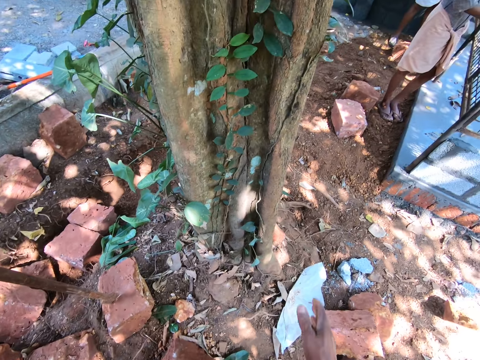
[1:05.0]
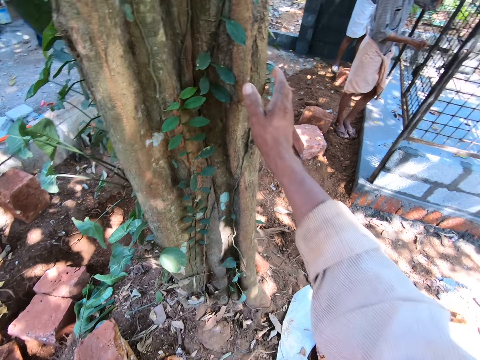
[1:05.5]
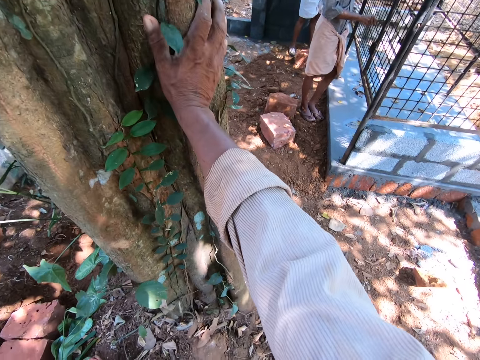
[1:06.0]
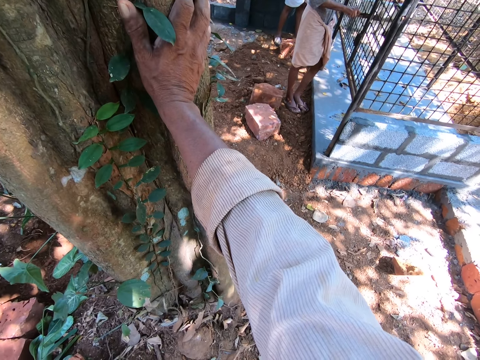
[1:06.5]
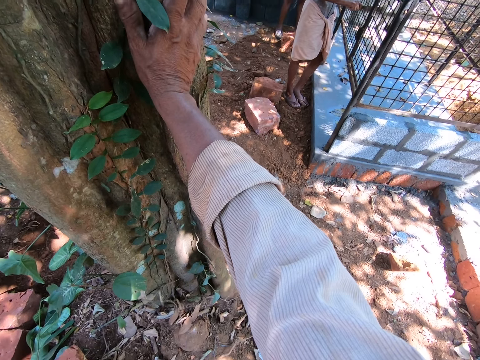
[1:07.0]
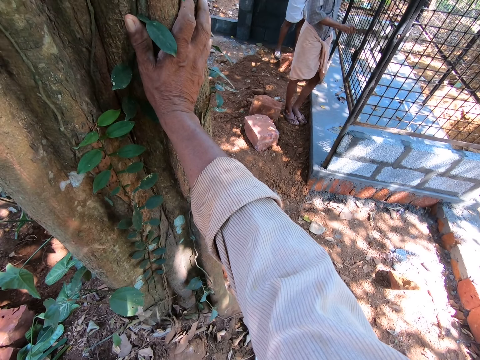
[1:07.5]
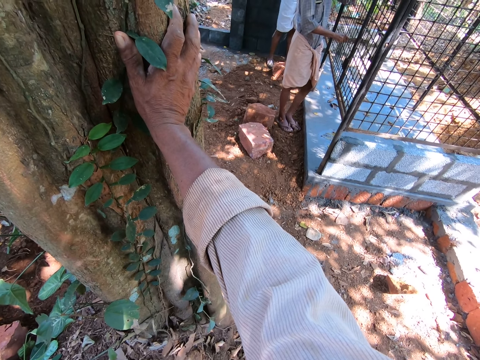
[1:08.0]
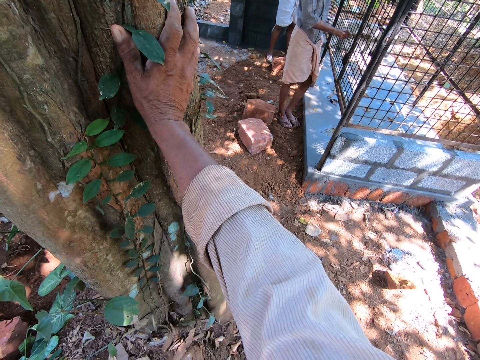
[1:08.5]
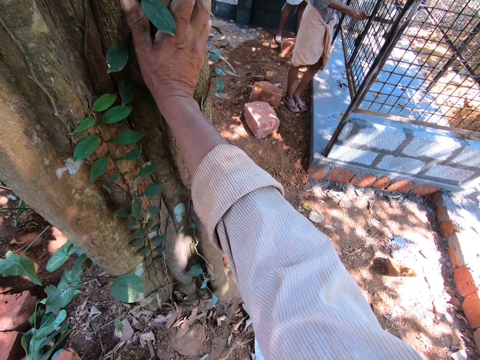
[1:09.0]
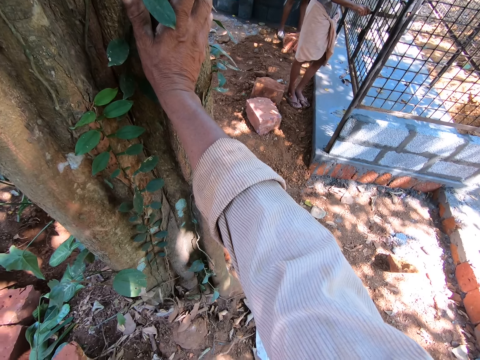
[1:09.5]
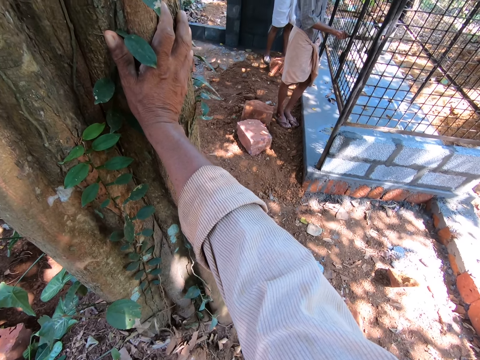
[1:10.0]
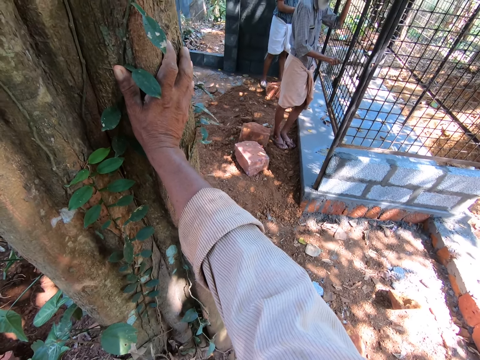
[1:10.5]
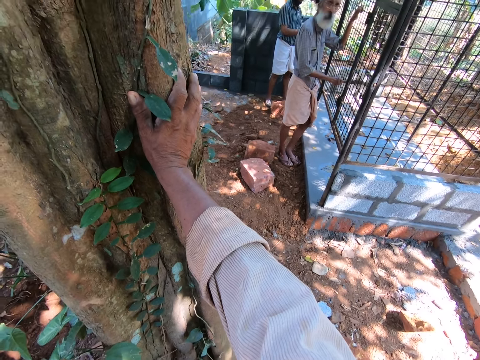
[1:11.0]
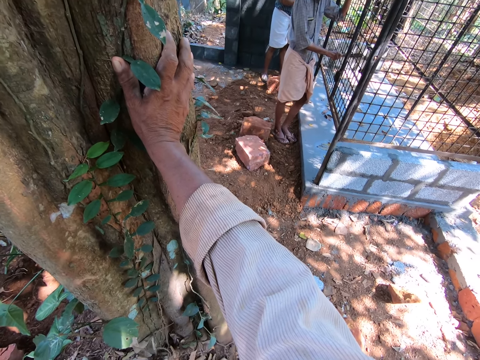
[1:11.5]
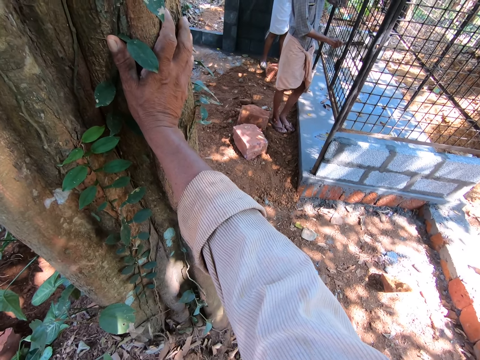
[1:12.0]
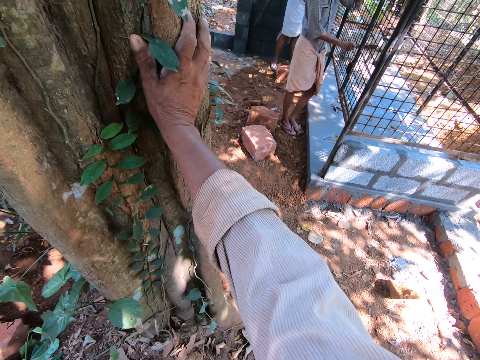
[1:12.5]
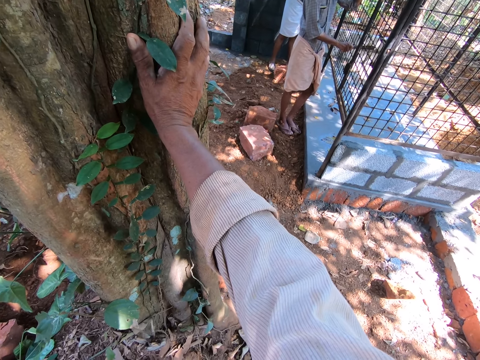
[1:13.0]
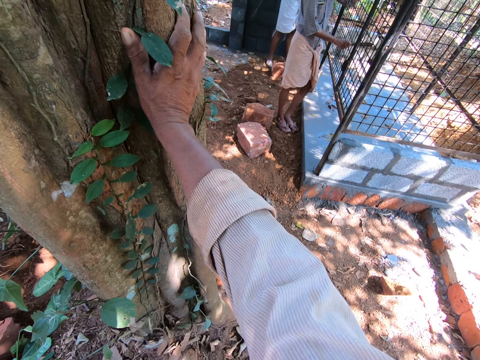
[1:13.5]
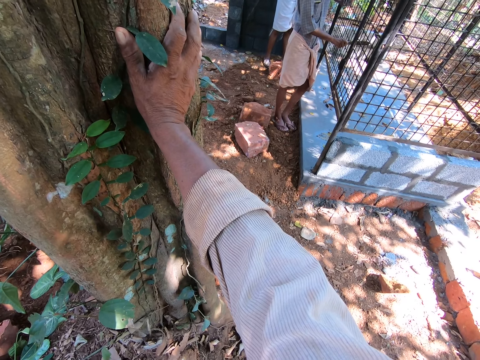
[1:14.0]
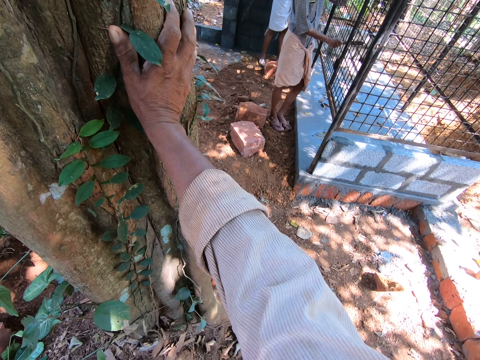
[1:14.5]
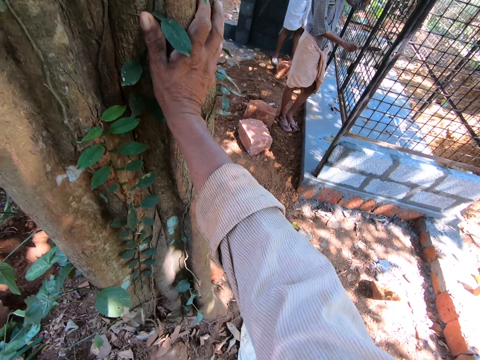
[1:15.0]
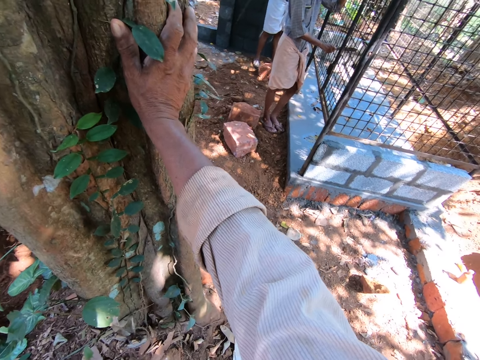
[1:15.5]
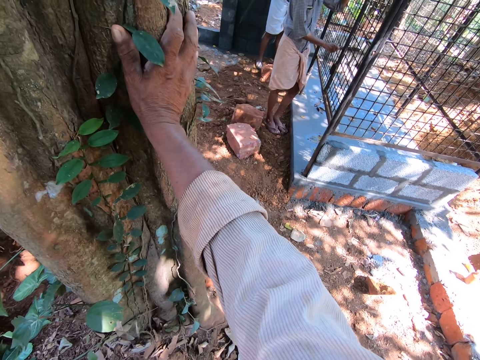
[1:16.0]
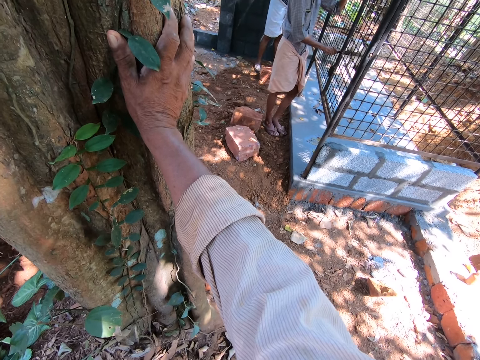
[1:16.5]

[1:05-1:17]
The camera wearer places his right hand on a tree. He holds the tree with the right hand.

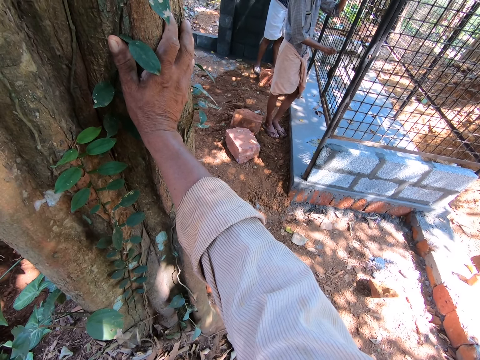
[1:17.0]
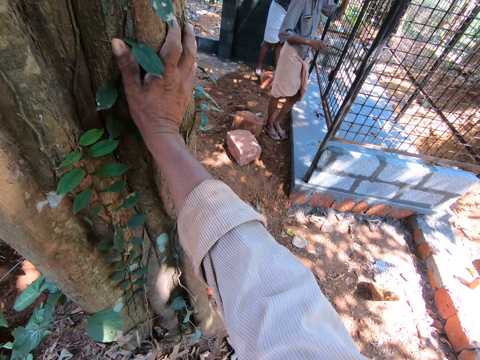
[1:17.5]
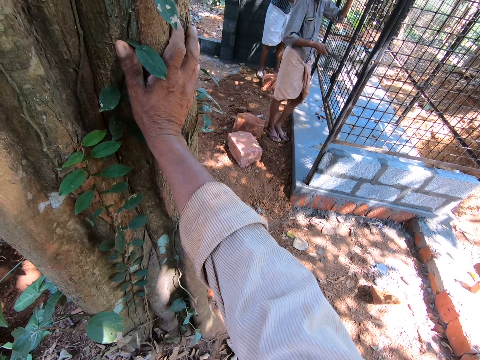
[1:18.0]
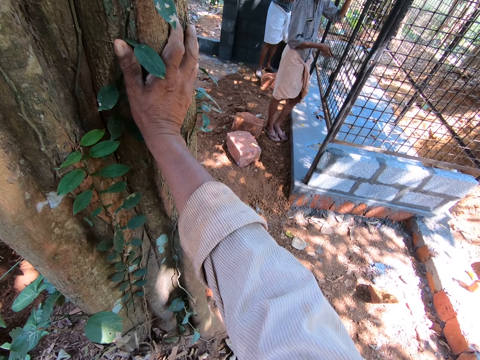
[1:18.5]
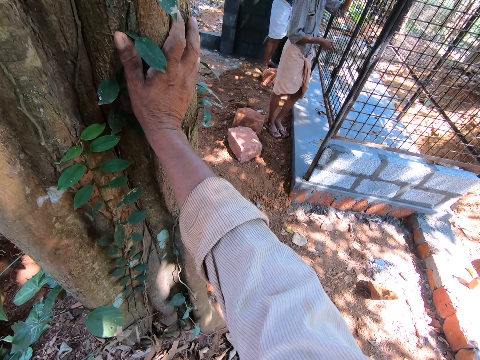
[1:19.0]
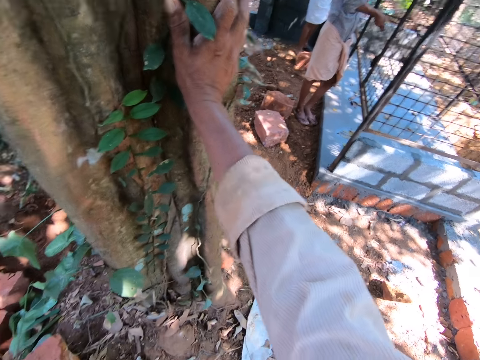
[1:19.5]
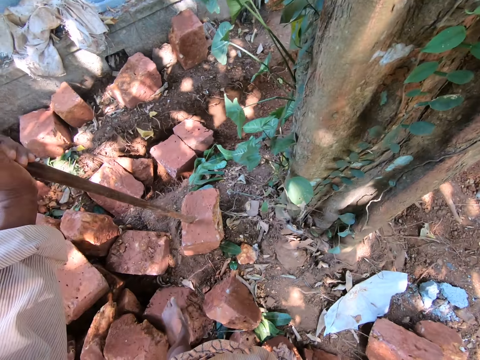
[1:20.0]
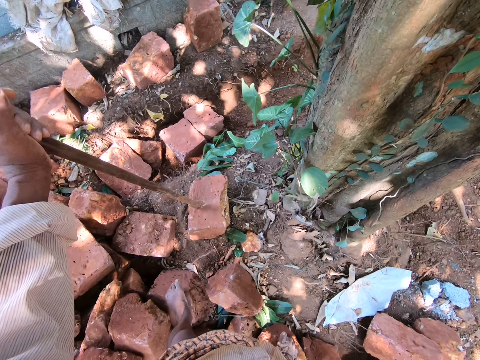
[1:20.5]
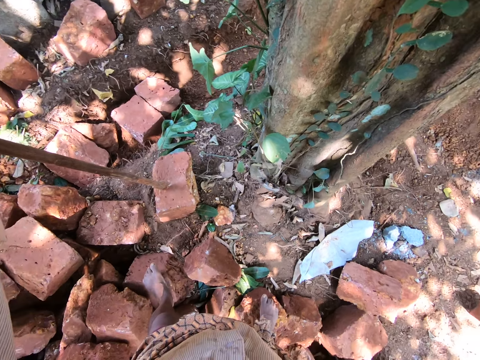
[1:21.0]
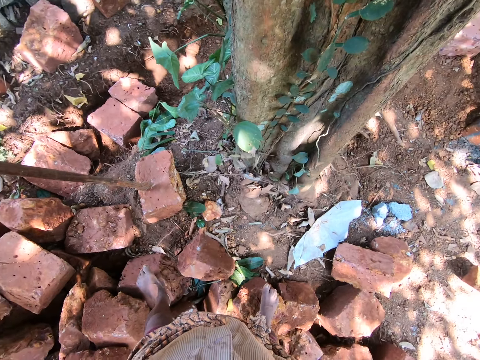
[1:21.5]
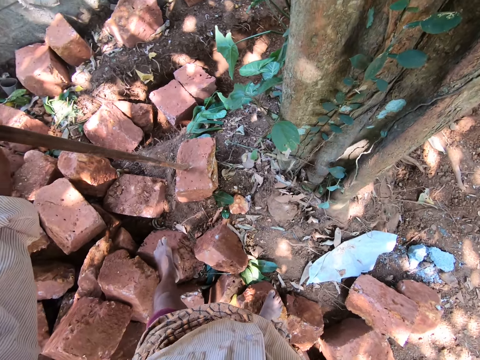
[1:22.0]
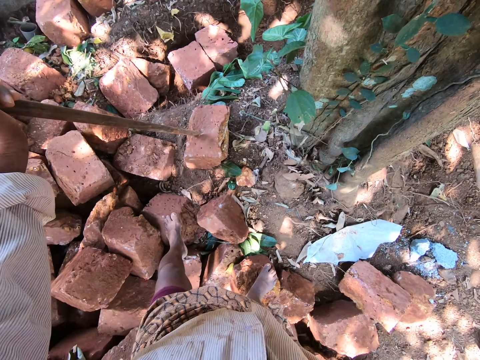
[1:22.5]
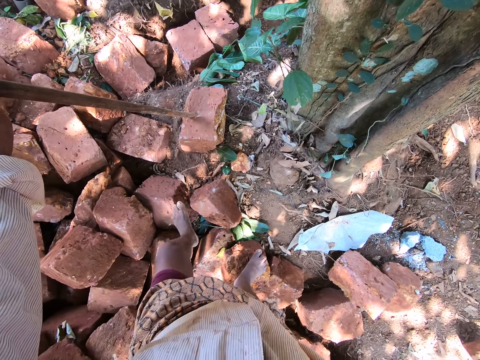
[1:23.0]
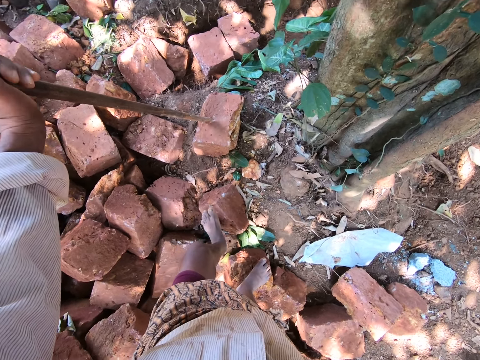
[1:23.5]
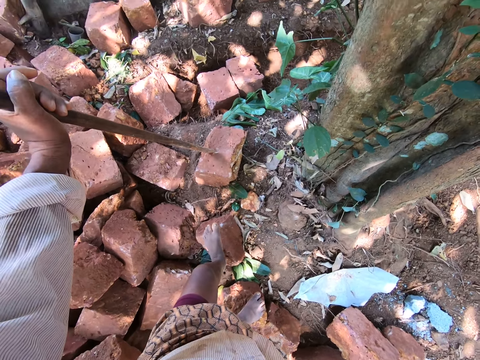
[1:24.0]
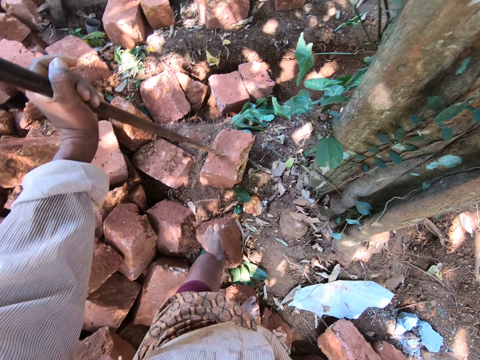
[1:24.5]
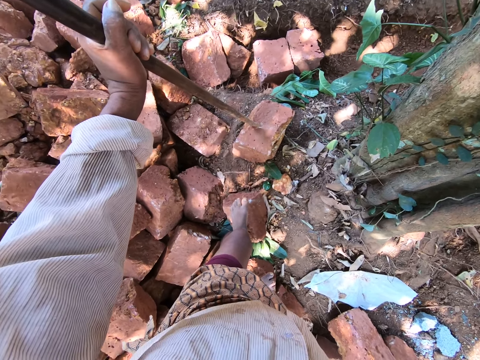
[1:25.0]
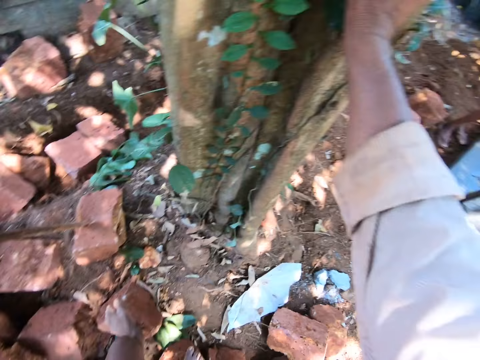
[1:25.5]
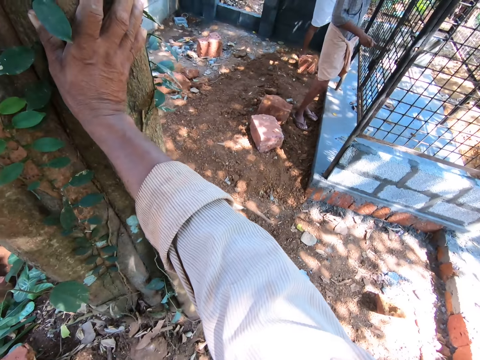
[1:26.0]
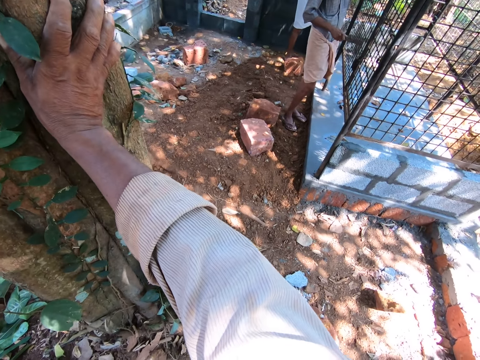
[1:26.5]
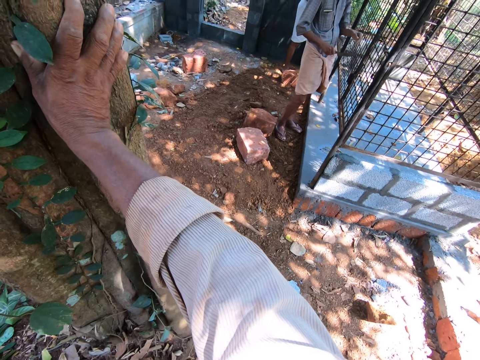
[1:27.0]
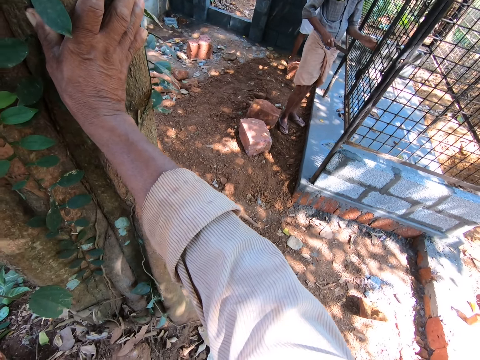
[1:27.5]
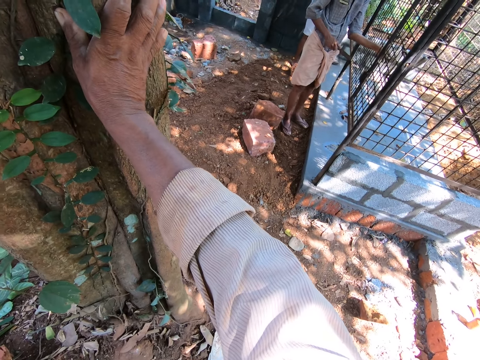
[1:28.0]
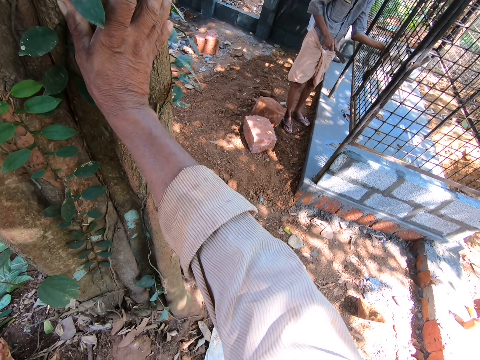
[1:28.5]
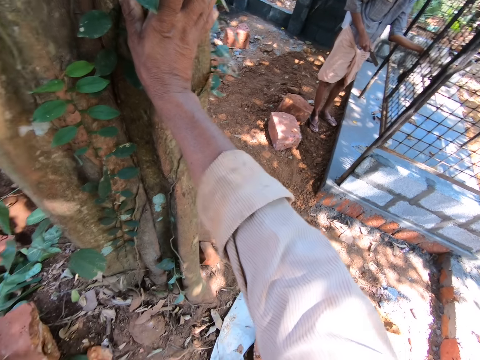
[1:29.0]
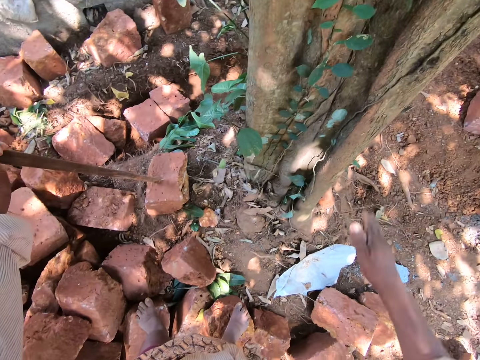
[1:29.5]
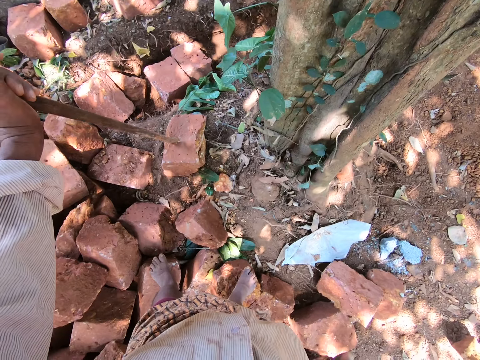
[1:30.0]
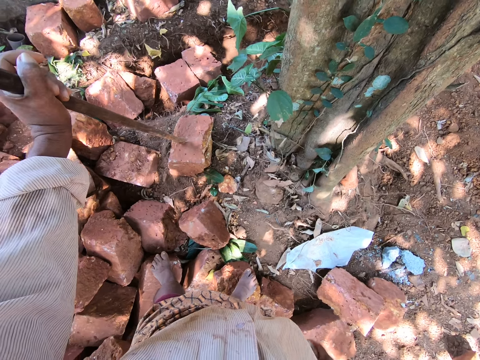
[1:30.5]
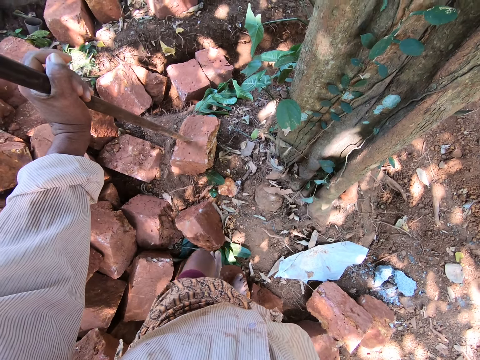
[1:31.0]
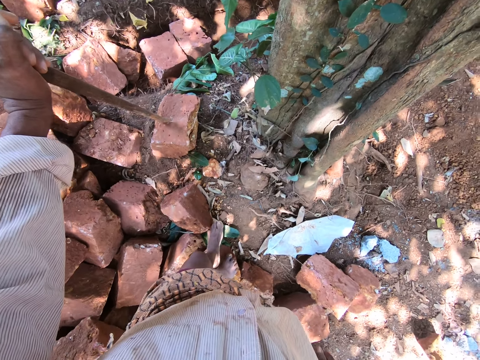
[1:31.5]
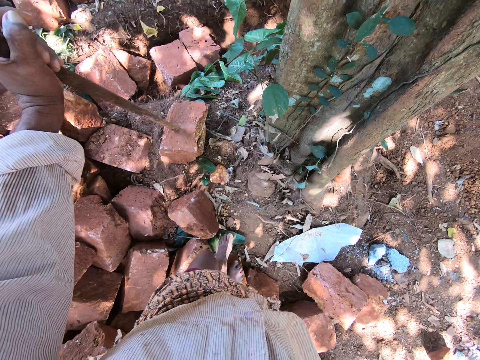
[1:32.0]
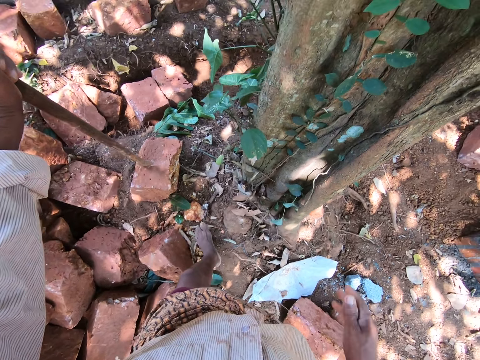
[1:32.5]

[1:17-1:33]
The camera wearer looks around. He places his left leg on a rock. He drops the right hand.
